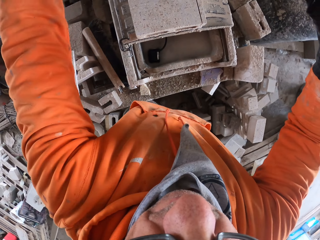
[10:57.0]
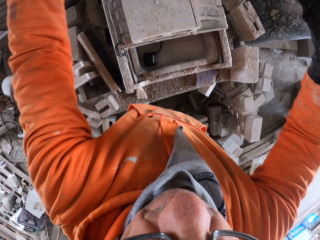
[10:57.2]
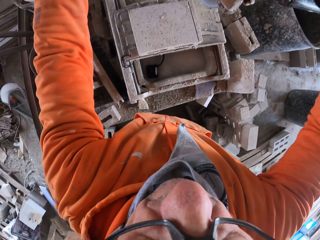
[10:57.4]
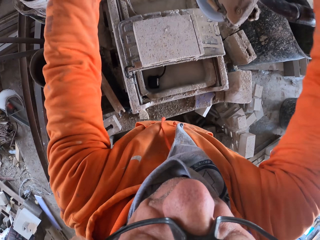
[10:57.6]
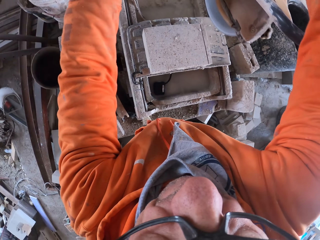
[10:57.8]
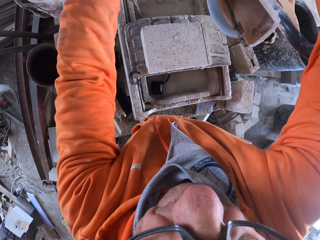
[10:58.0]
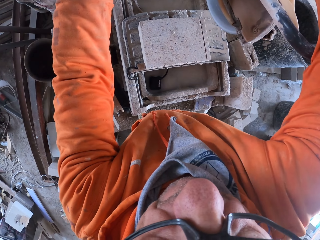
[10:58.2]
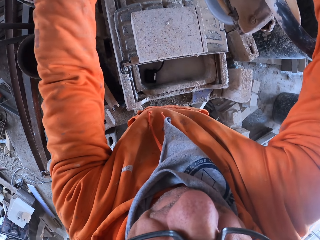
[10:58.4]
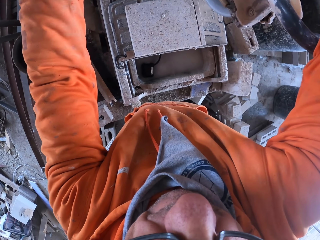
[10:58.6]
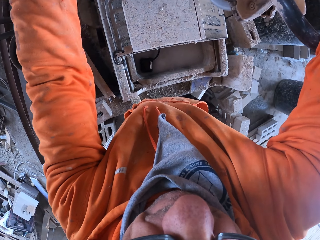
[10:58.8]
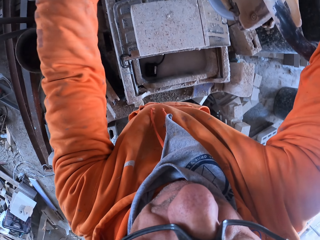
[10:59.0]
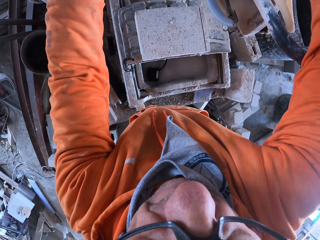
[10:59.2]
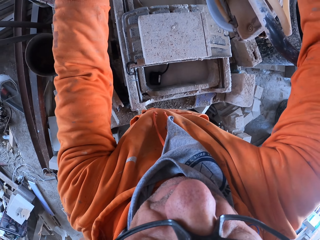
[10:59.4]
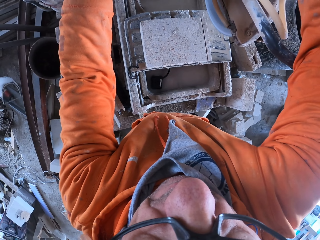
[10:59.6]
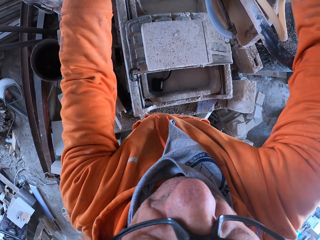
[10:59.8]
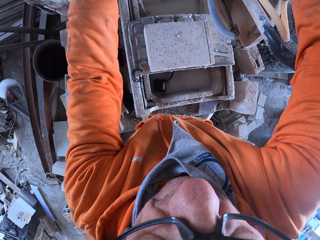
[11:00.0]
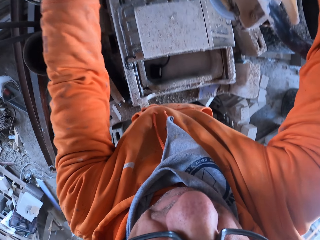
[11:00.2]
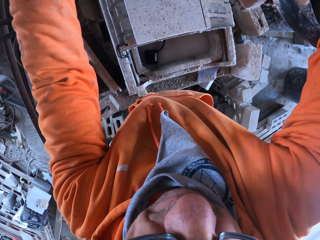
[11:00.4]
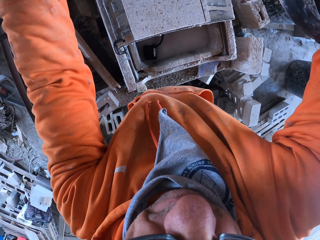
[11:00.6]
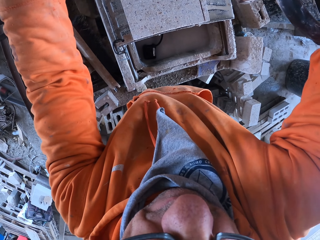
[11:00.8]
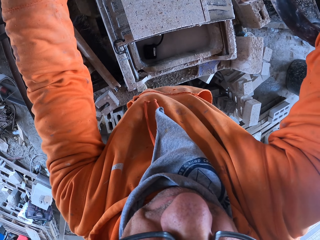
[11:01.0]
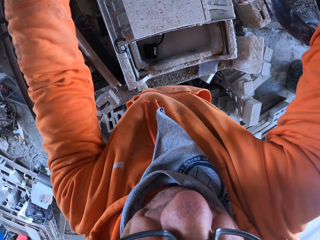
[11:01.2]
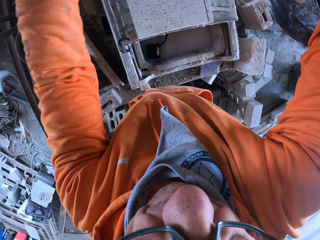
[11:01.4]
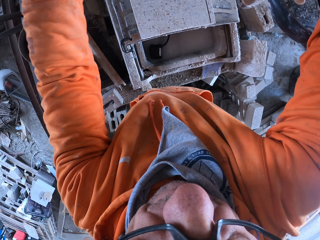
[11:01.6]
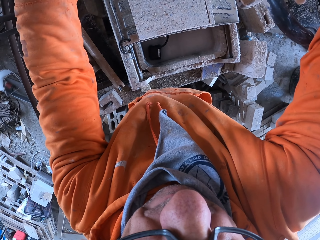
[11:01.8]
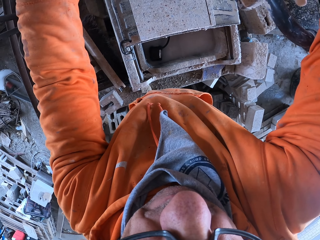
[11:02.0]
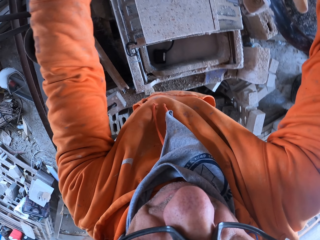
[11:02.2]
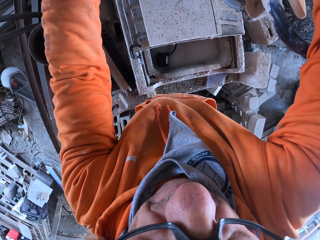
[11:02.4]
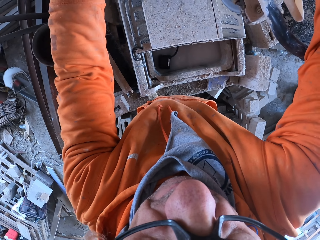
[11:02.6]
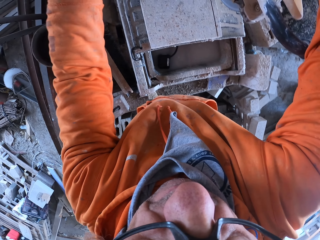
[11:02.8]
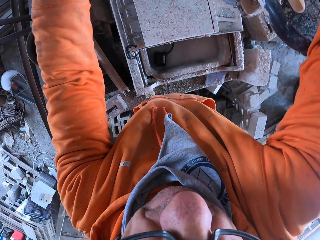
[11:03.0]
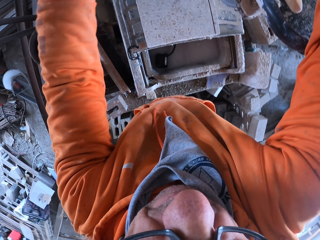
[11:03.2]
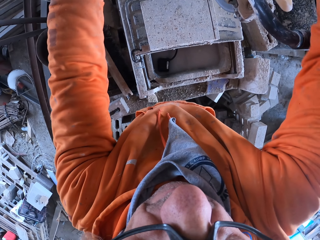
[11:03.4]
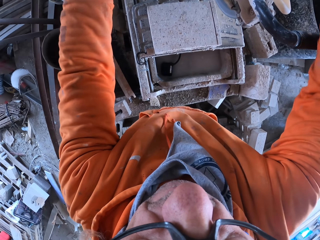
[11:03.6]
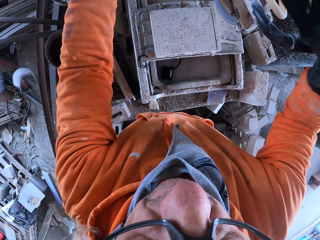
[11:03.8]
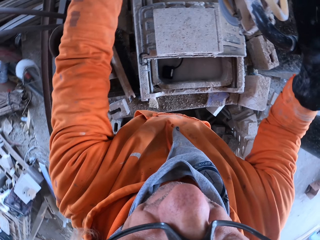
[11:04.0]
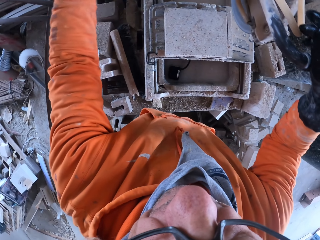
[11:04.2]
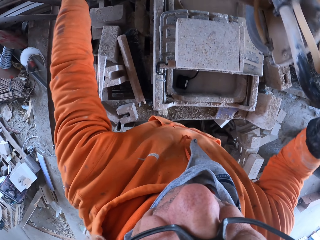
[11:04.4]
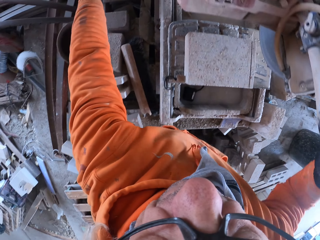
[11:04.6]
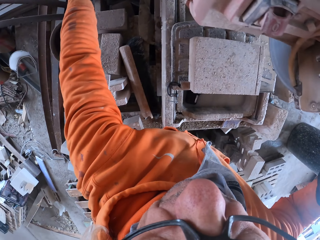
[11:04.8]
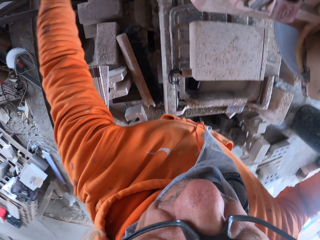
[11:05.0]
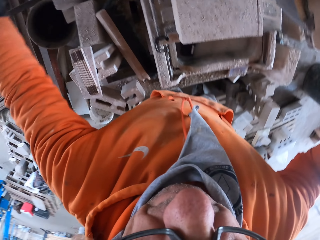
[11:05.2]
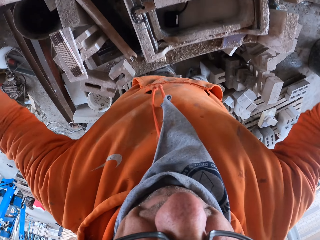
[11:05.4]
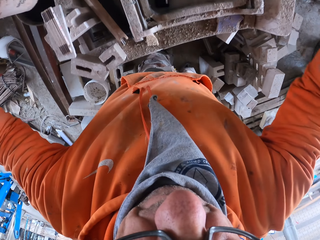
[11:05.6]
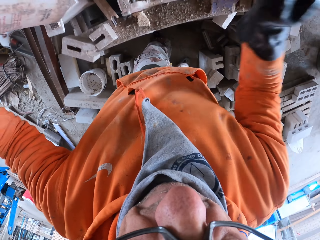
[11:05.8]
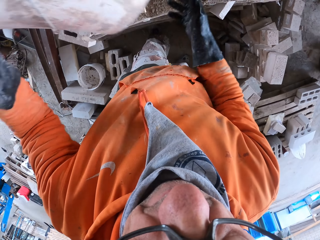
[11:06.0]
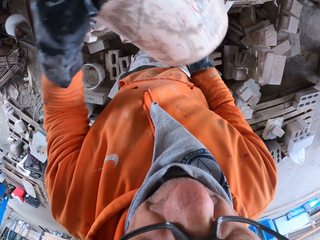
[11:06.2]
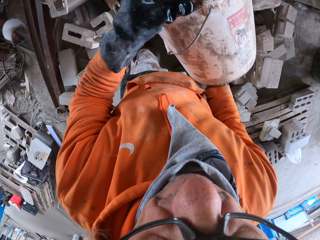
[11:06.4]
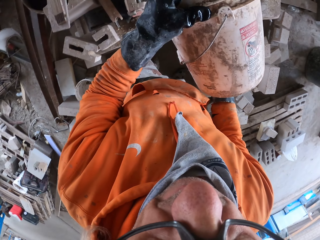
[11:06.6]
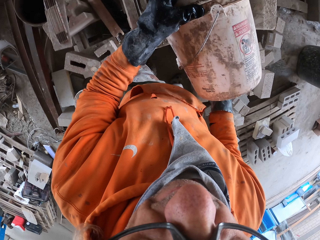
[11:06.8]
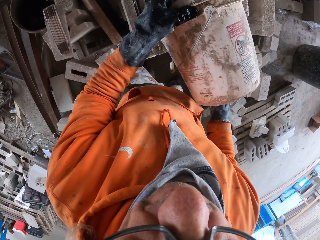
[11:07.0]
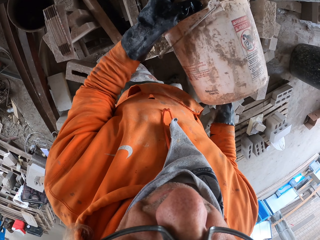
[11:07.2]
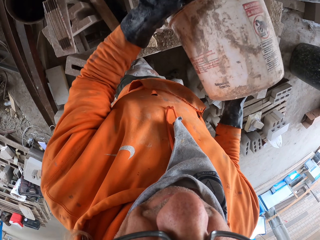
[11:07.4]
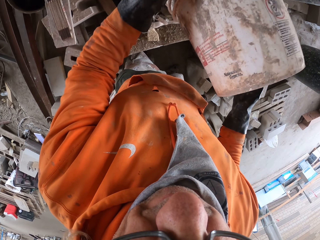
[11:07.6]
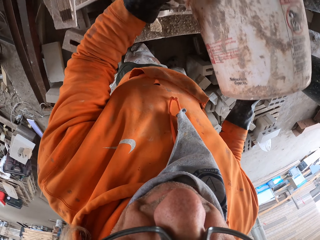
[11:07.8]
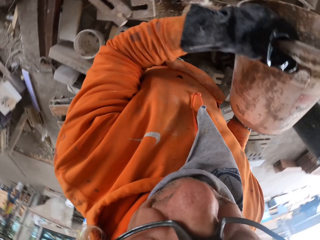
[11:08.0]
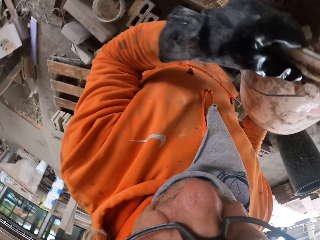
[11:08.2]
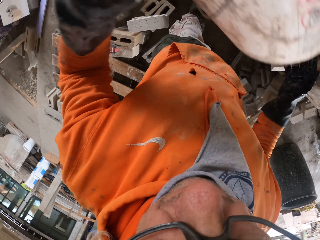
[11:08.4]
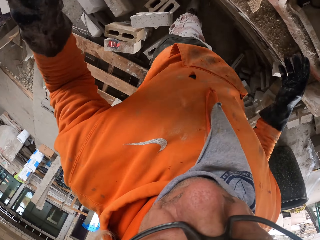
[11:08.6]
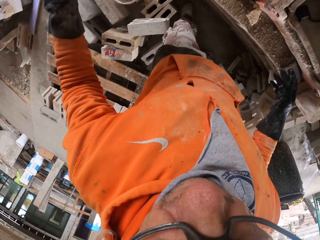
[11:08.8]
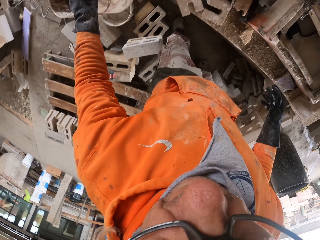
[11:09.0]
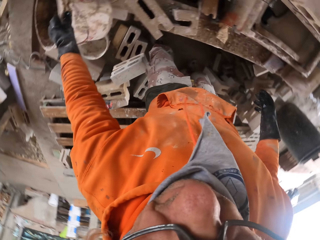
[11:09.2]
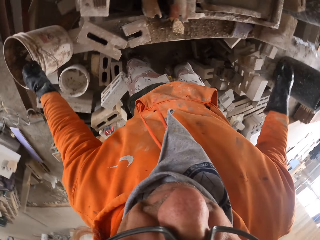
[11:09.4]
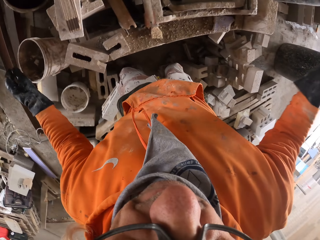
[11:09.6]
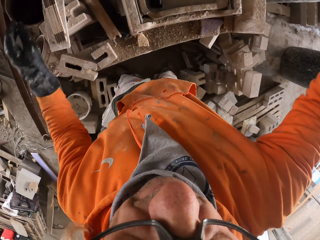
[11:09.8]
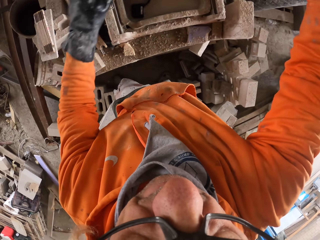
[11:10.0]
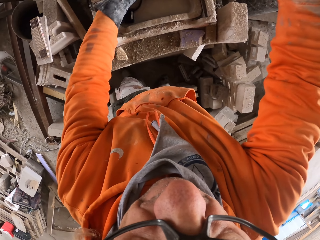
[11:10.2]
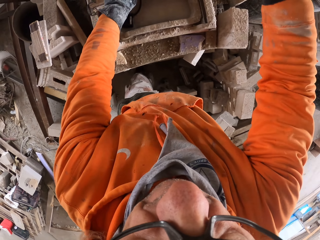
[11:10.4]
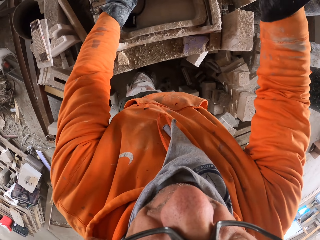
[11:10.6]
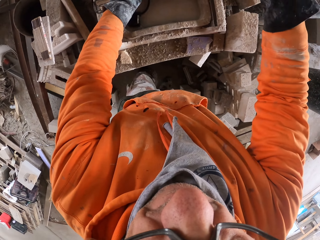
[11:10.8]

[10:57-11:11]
The camera wearer moves the cutting saw to the brick. They operate the machine. They pick up the bucket of water. They pour water inside the water chamber. They drop the bucket on the floor.

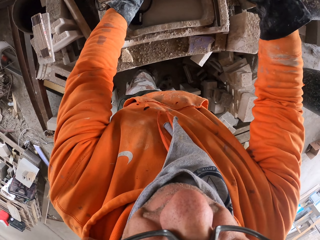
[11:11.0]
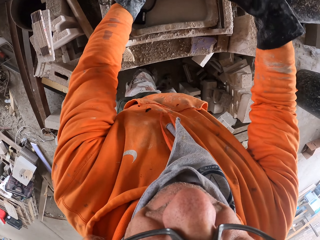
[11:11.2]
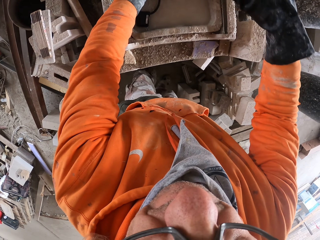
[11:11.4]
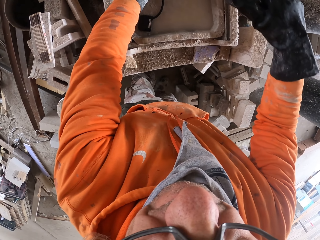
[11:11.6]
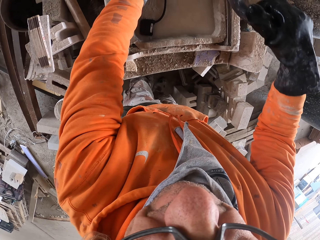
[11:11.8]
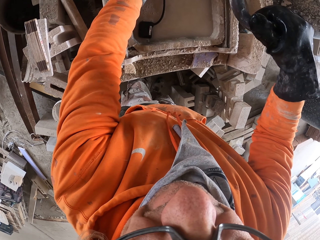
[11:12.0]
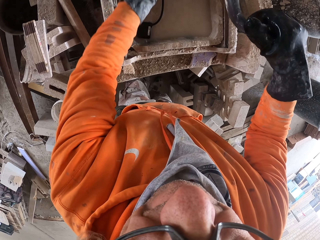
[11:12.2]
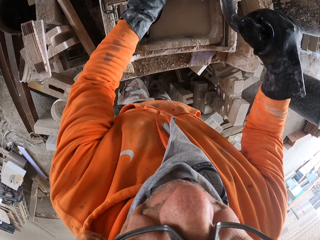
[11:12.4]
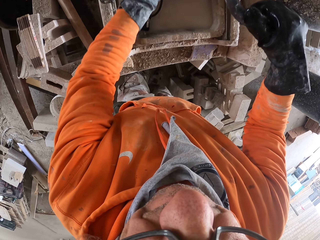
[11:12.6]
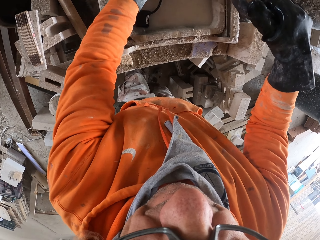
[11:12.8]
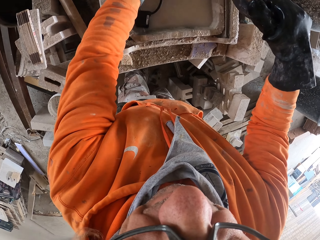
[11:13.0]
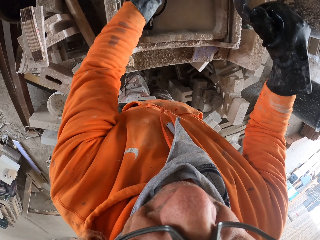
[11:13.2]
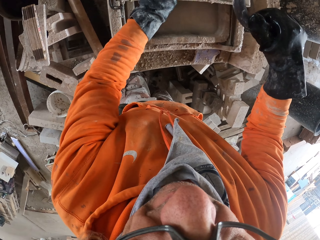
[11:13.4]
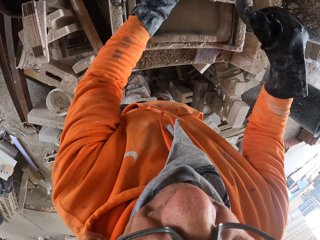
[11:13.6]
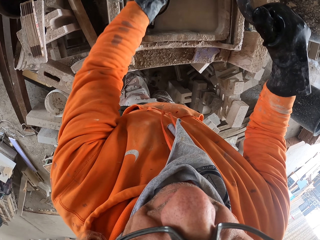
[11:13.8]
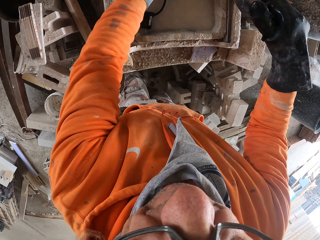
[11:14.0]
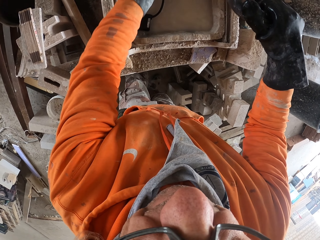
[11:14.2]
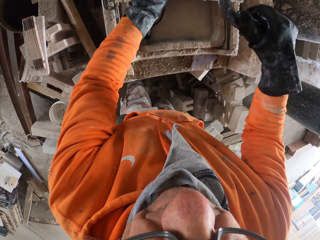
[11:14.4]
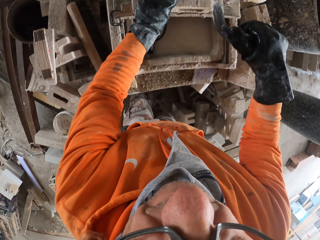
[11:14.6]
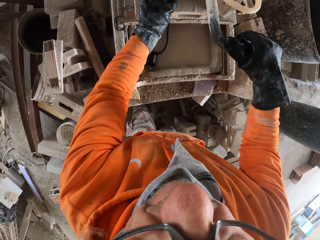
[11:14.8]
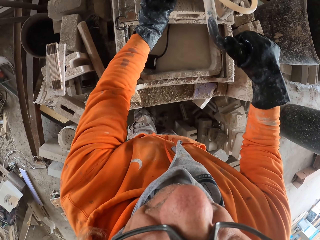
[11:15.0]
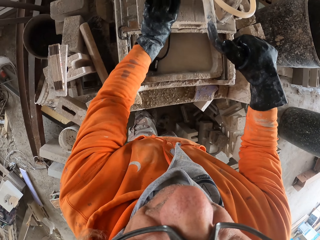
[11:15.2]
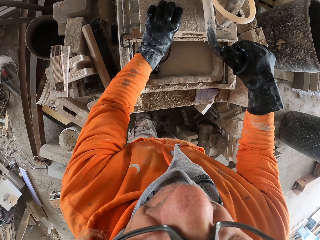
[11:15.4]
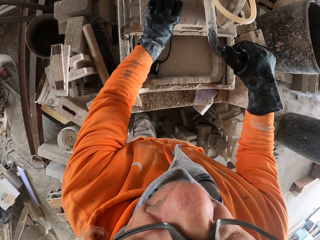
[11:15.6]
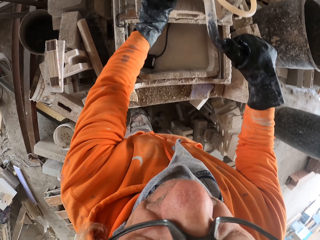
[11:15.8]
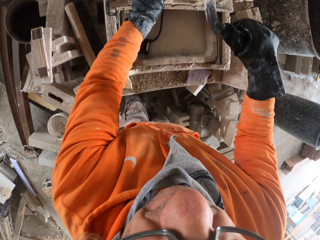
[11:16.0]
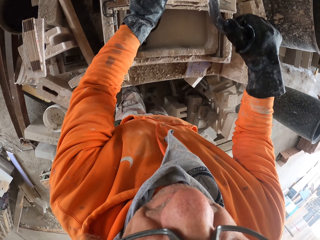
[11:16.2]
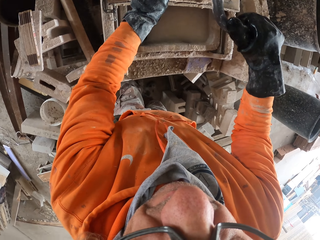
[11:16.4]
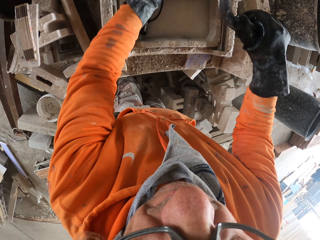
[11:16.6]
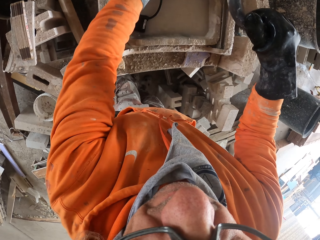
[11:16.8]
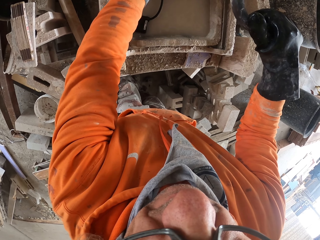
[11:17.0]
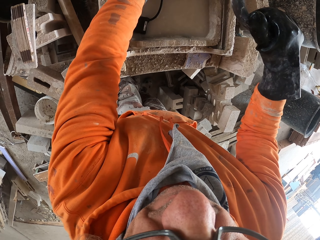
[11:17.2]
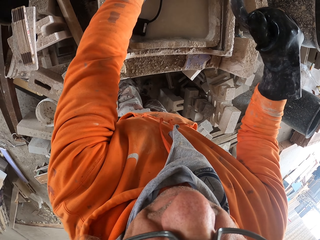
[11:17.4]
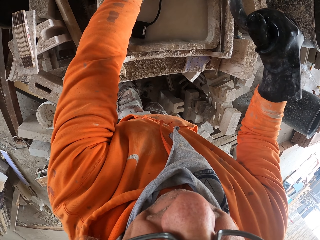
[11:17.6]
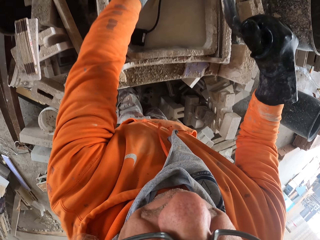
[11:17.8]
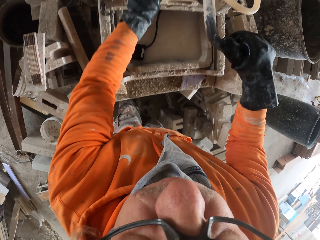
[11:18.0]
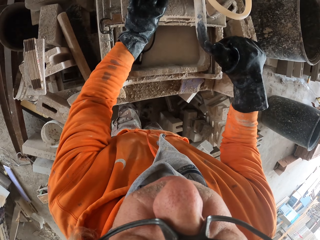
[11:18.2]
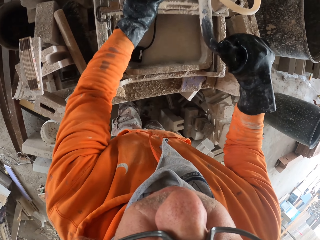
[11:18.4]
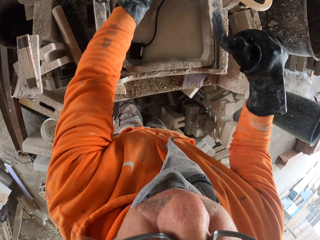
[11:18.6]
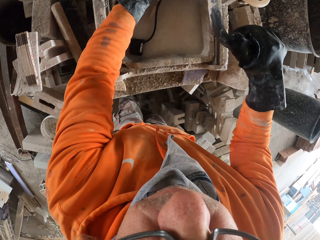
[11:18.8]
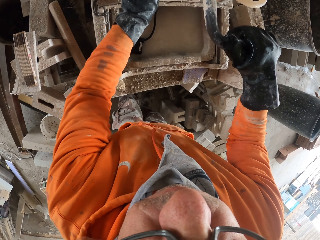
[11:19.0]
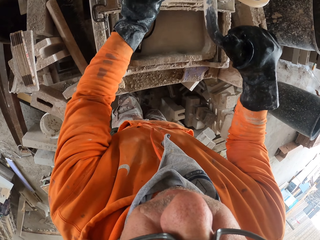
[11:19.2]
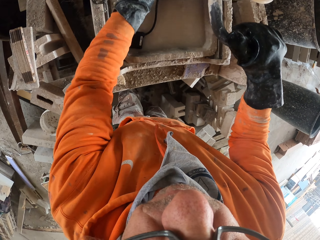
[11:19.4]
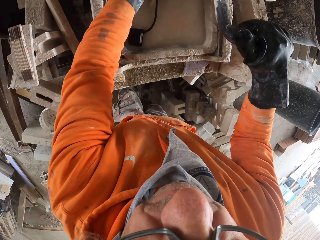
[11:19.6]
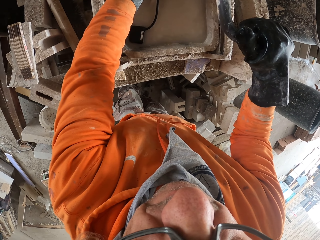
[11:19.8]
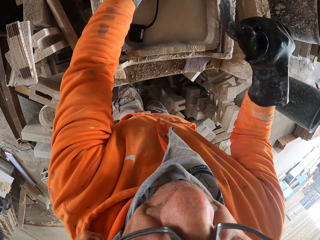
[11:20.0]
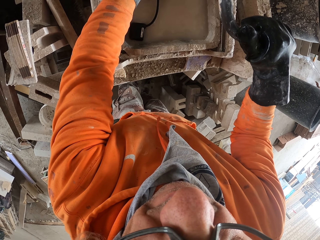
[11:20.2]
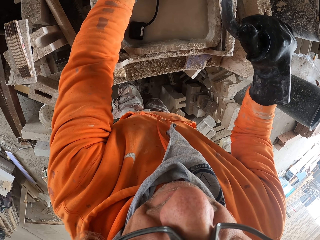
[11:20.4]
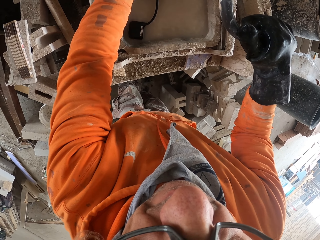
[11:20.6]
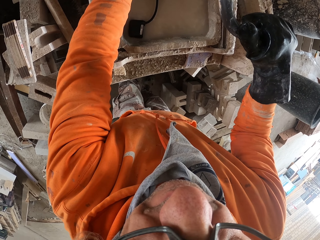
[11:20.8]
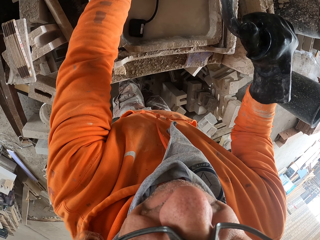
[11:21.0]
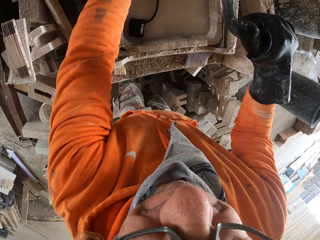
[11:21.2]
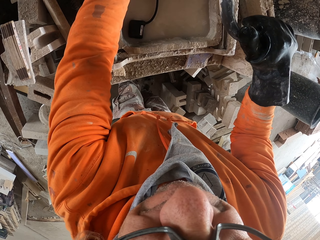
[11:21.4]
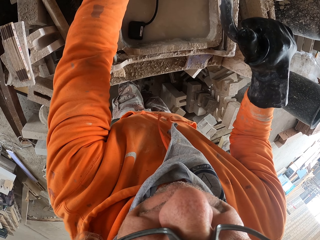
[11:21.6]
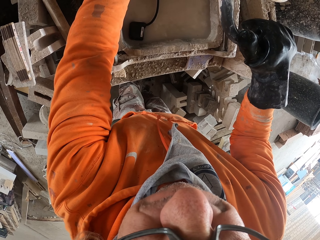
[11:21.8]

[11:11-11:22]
The camera wearer cuts the brick with a brick cutting saw machine. They operate the machine.
